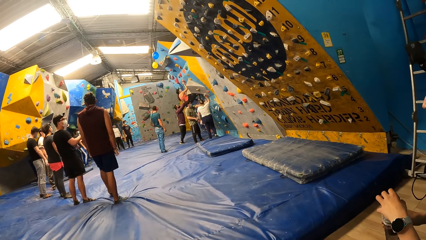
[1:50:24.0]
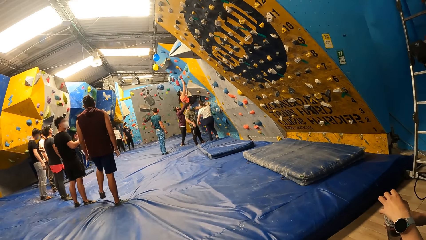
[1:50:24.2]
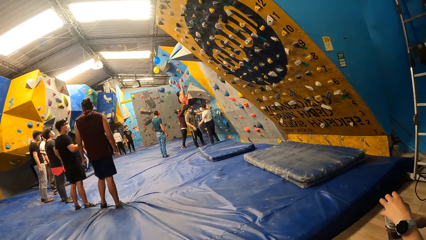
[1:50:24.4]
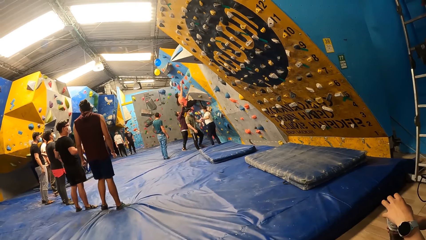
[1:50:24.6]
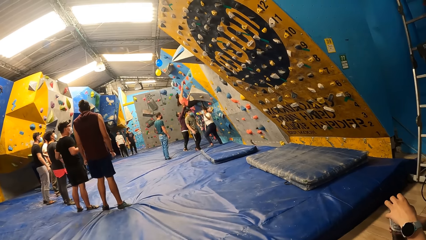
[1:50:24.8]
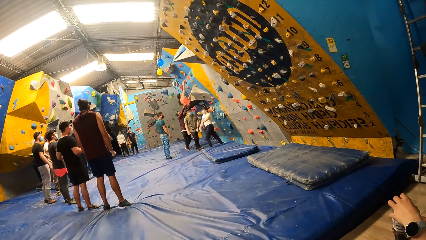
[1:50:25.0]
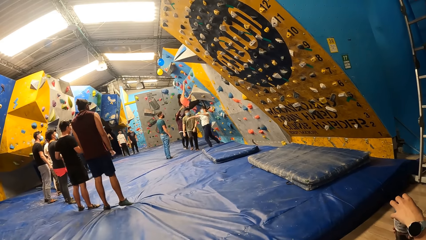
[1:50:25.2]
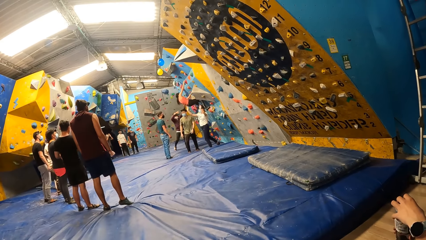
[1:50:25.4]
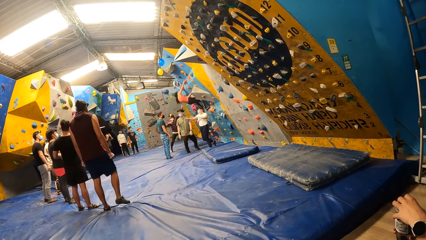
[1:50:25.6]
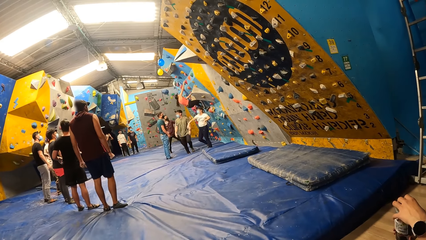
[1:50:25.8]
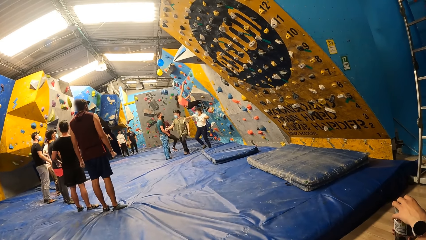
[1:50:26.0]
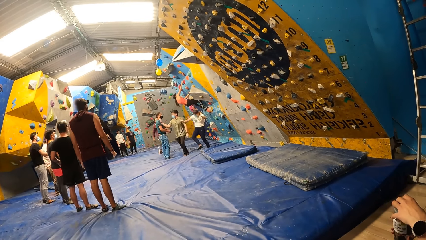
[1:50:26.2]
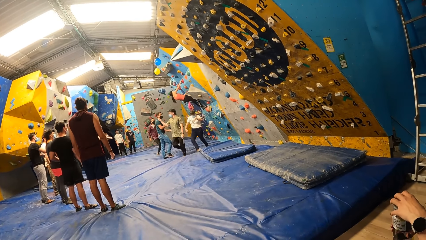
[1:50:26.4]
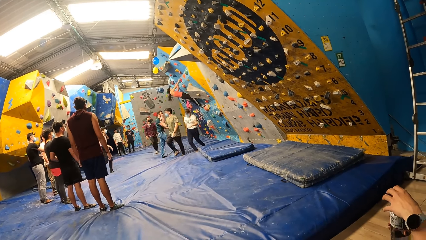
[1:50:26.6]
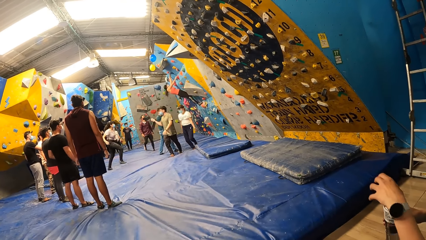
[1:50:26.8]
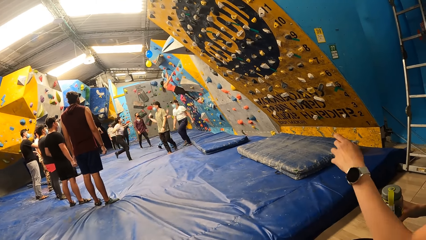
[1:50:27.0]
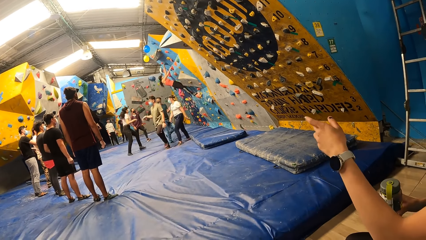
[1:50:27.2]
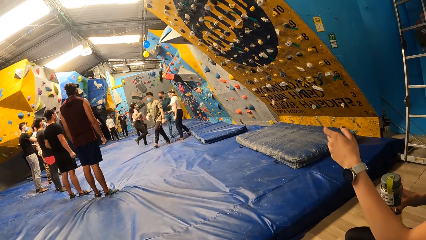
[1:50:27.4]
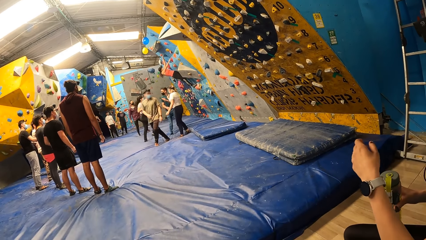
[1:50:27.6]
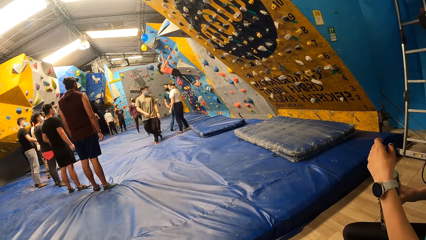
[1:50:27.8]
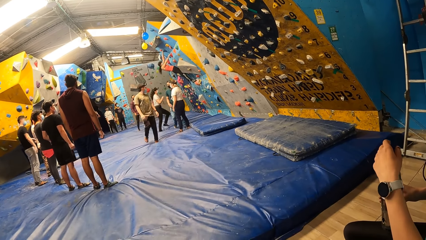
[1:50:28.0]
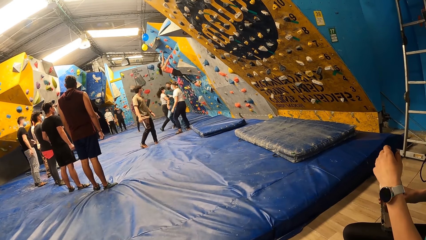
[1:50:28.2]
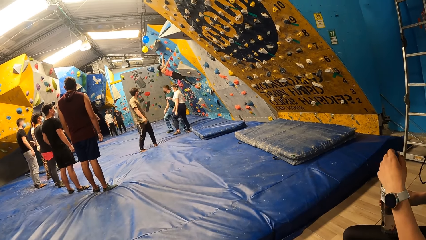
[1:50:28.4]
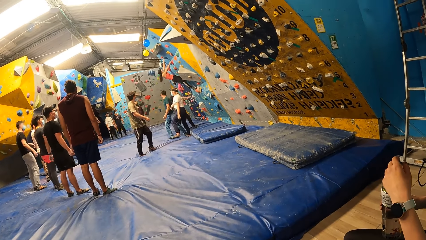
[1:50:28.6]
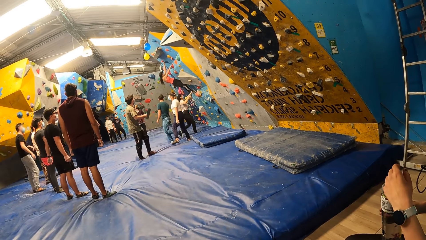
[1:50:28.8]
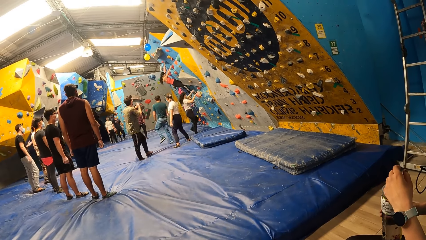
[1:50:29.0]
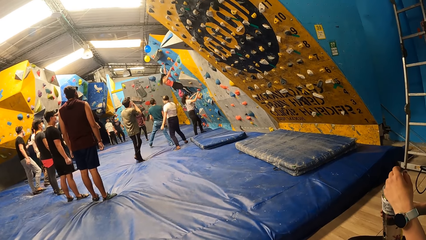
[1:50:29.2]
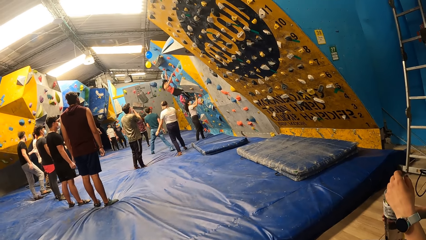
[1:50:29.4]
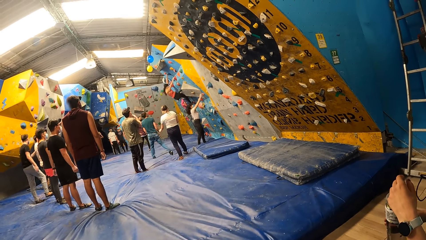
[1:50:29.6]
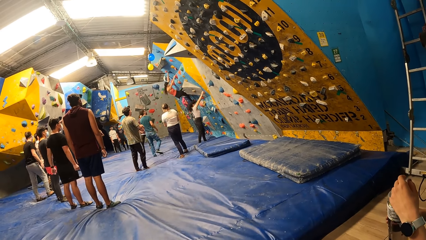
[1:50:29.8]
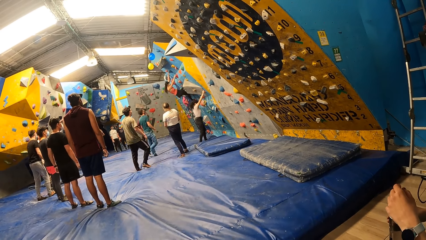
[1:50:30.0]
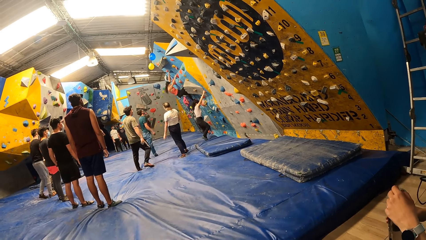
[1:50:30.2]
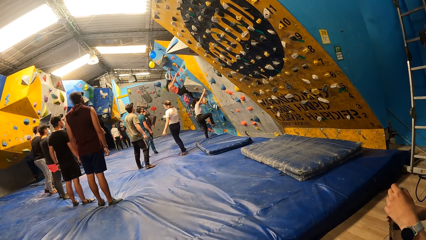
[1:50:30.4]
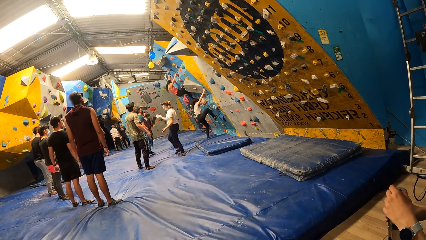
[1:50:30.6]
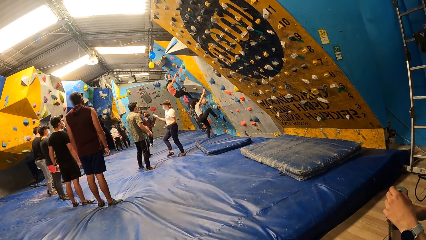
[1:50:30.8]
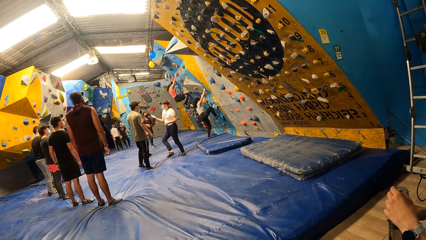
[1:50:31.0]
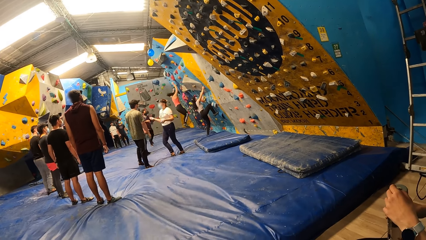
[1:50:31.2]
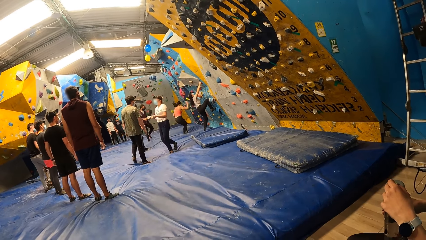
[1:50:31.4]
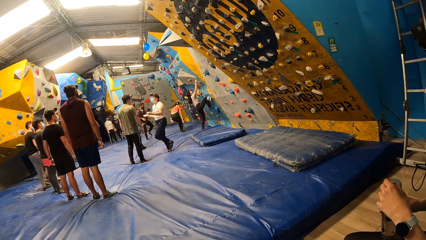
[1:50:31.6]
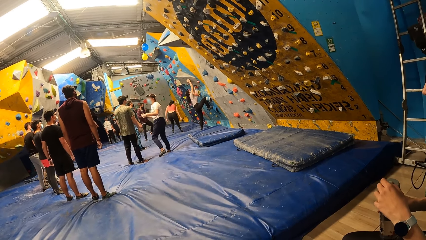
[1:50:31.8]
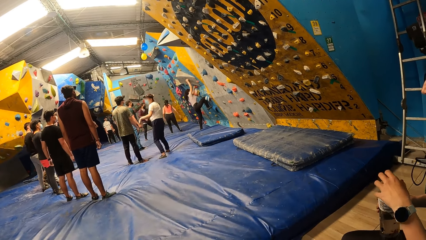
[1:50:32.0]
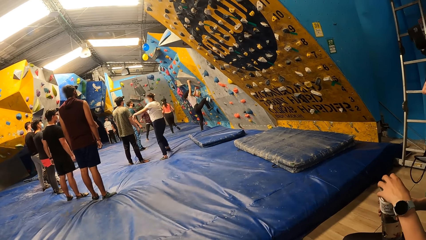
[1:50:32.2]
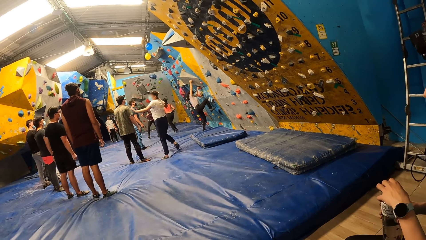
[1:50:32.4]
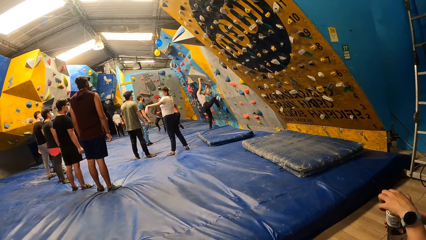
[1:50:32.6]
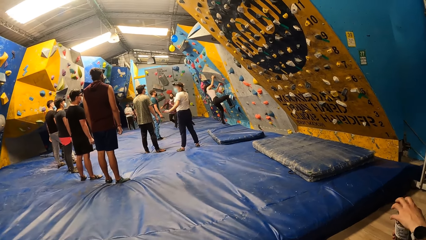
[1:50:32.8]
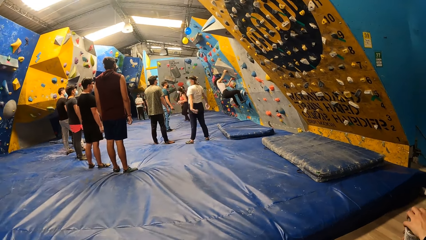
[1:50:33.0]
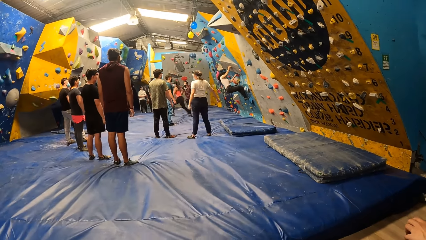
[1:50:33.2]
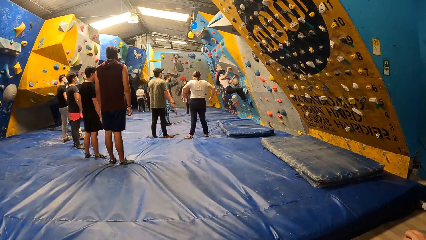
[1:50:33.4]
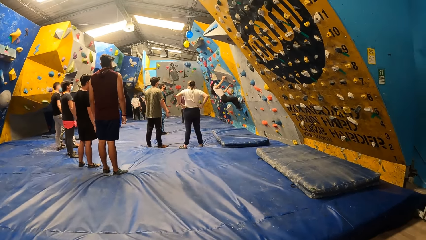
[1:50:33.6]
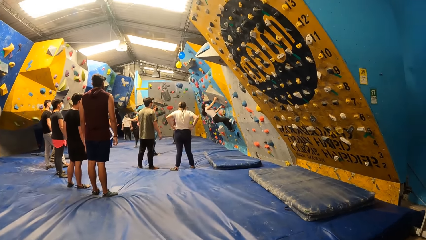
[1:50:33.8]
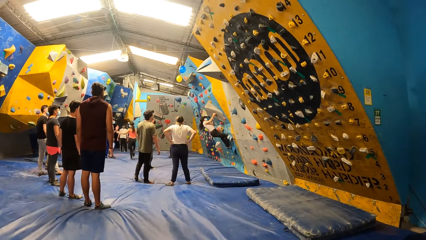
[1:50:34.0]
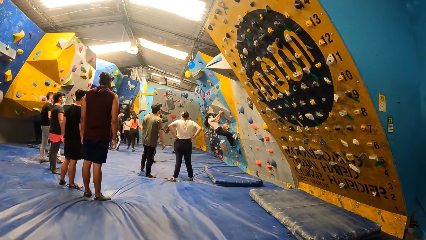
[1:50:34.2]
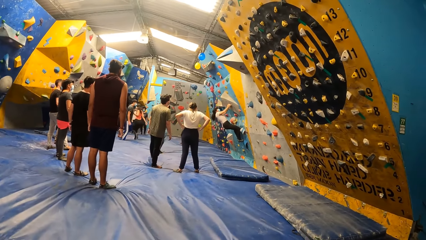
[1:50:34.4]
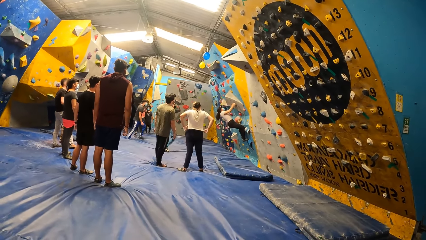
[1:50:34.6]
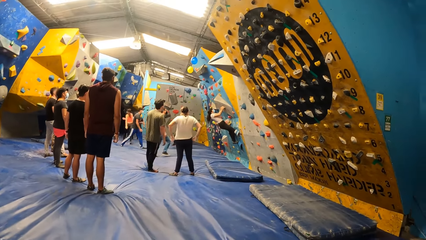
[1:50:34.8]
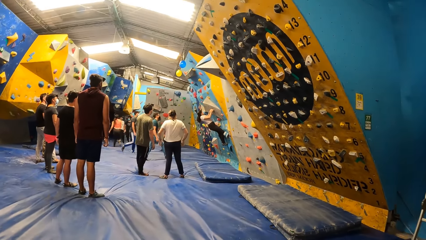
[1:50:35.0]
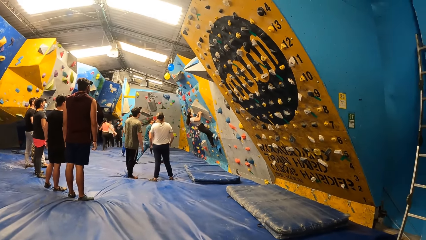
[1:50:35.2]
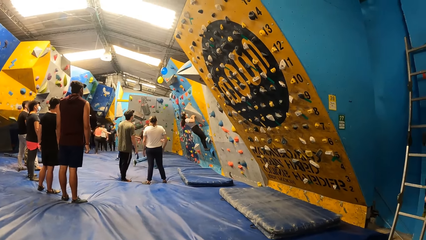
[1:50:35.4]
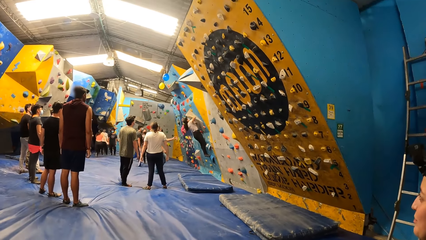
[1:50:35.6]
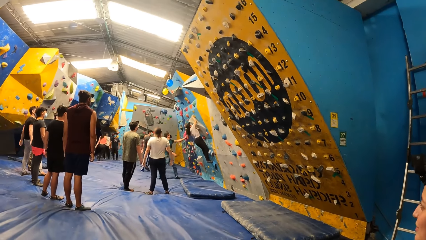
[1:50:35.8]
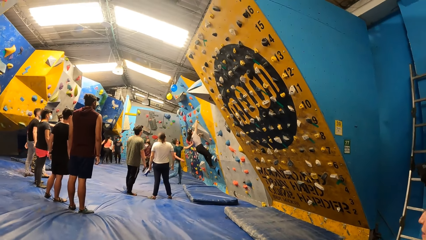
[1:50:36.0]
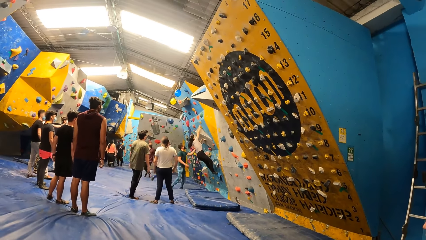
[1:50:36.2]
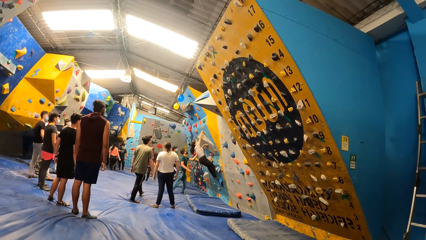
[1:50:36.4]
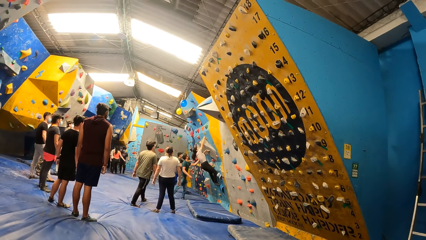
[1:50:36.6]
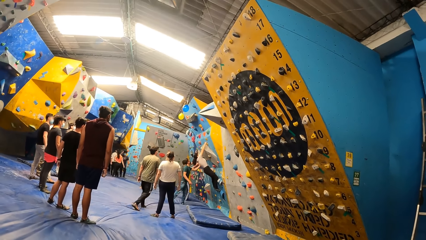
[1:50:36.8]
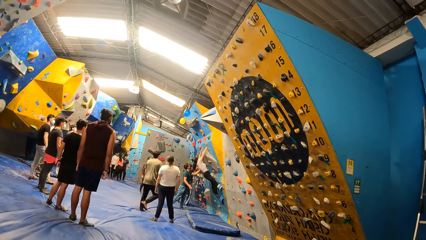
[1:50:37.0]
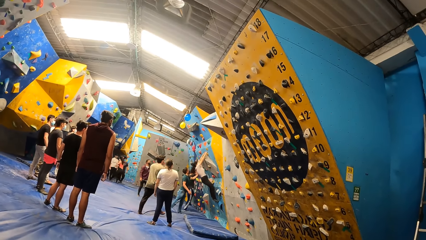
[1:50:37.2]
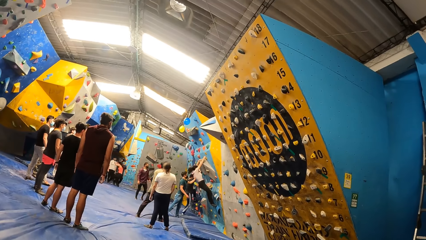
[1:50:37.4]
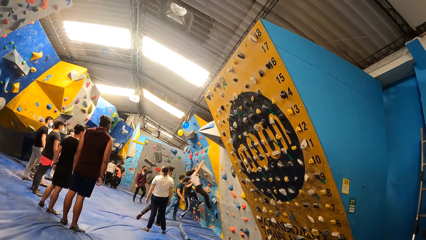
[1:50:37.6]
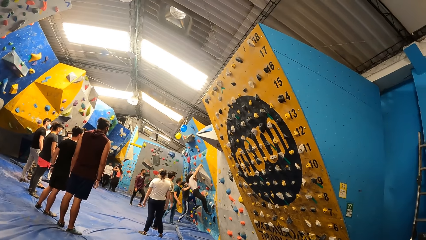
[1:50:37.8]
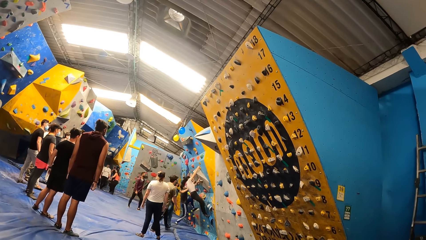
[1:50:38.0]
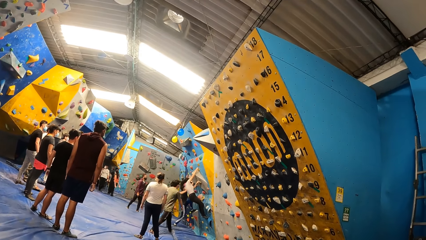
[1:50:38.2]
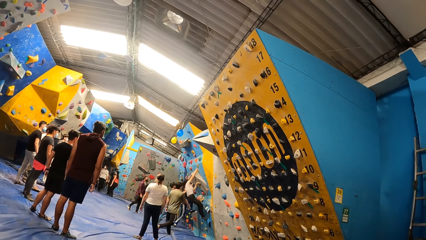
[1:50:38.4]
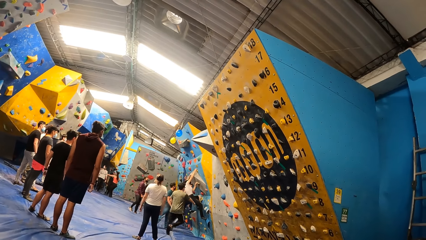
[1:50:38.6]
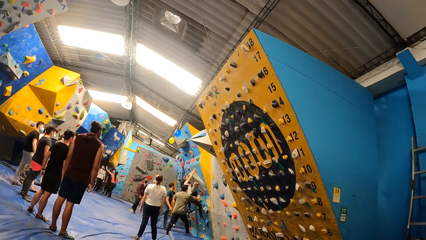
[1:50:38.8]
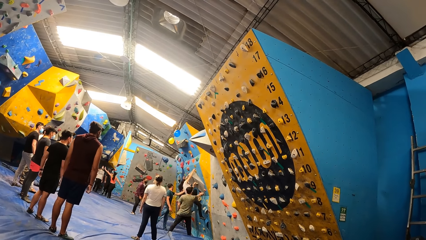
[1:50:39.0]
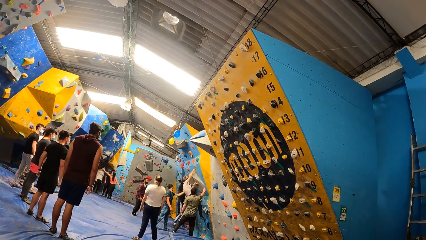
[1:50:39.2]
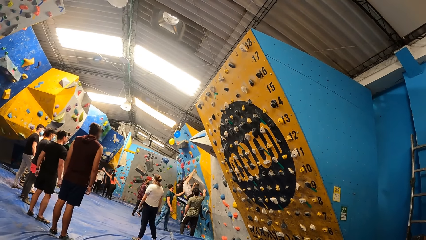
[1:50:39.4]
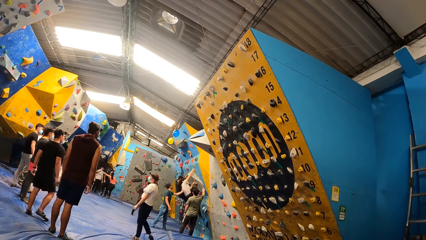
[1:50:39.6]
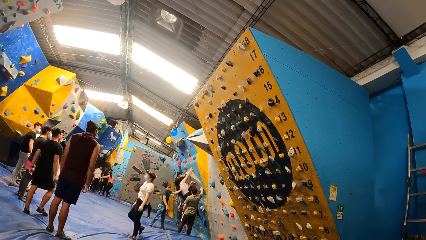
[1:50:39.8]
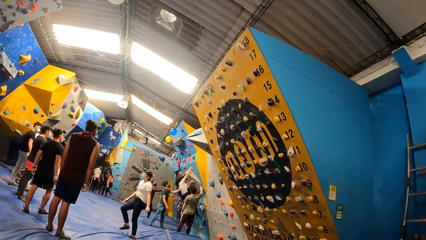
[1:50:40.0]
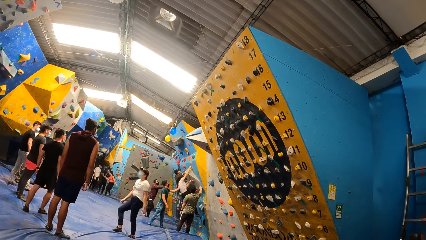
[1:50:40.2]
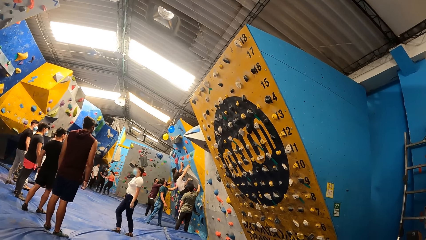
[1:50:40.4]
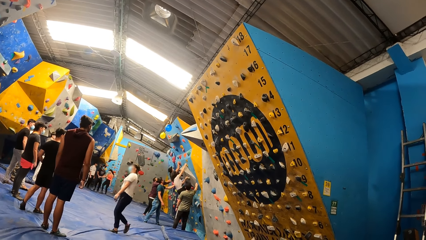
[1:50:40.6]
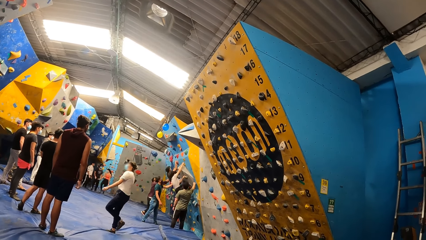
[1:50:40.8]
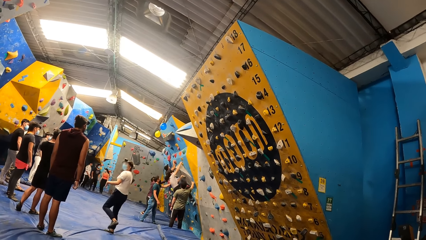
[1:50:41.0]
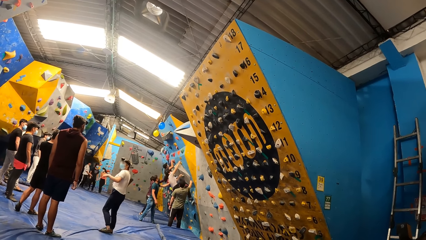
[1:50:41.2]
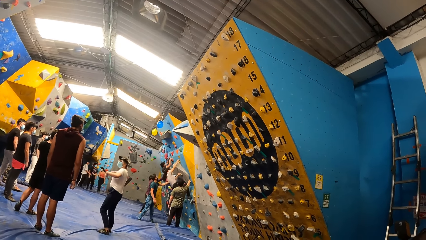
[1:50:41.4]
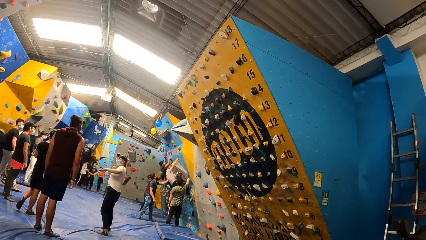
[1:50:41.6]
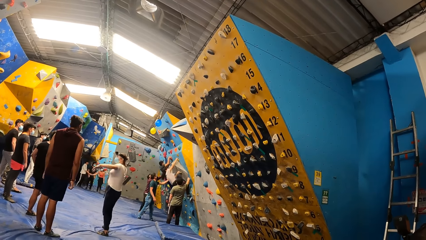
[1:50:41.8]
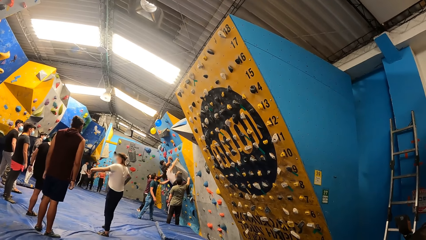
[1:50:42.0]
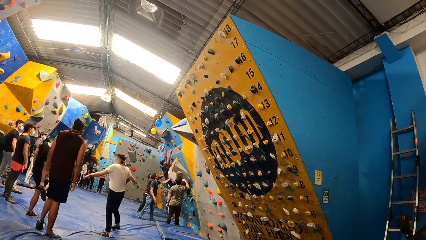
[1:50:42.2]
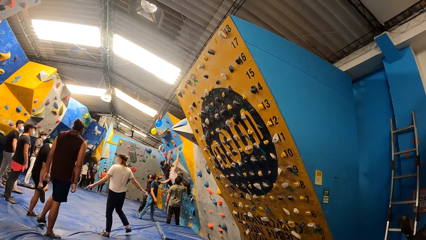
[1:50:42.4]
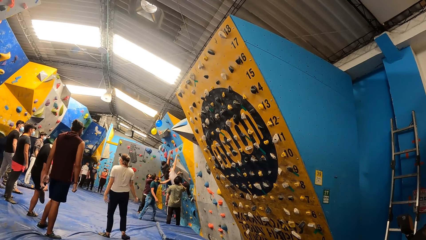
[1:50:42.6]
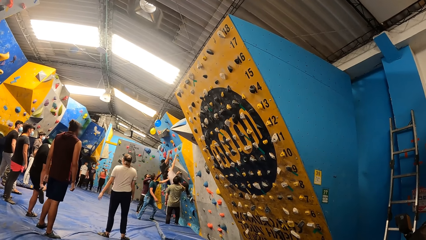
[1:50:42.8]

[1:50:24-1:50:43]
A woman boulders the wall. A man interacts with the woman. Another man boulders the wall. A third man interacts with the woman. A fourth man touches a rock on the wall with his right hand. A fifth man interacts with the second man.
